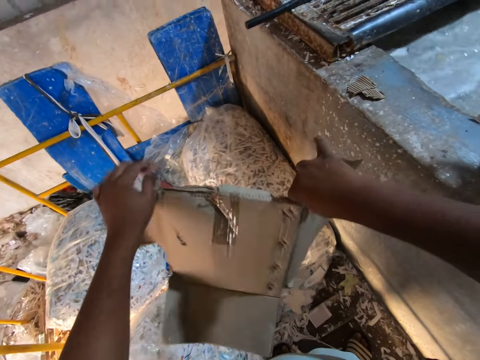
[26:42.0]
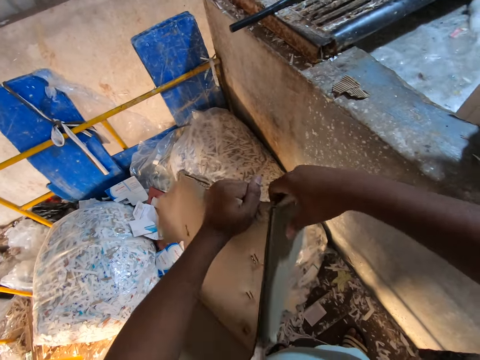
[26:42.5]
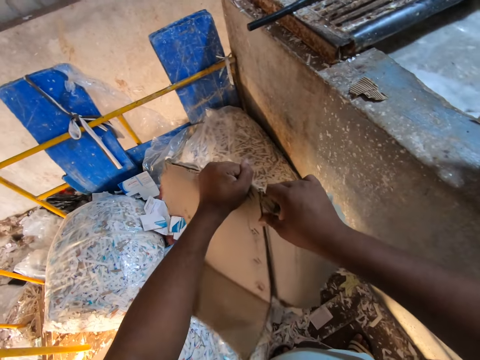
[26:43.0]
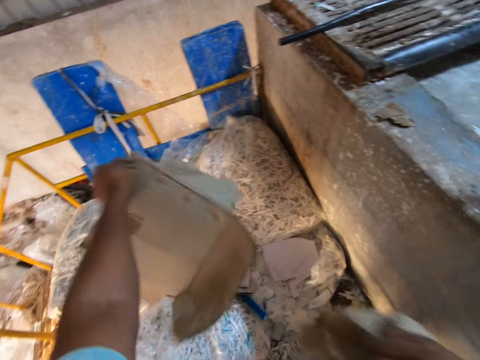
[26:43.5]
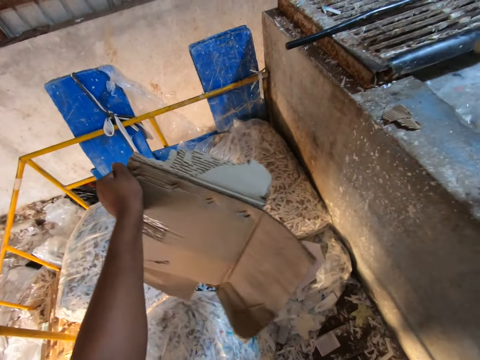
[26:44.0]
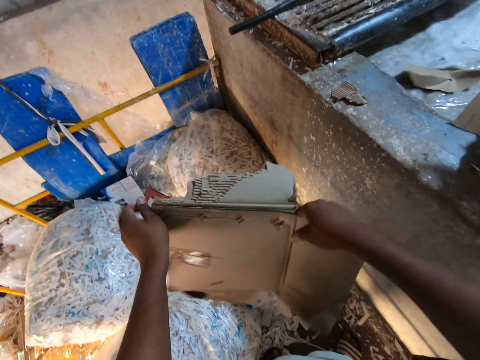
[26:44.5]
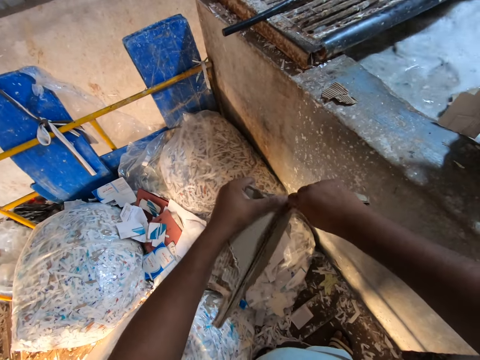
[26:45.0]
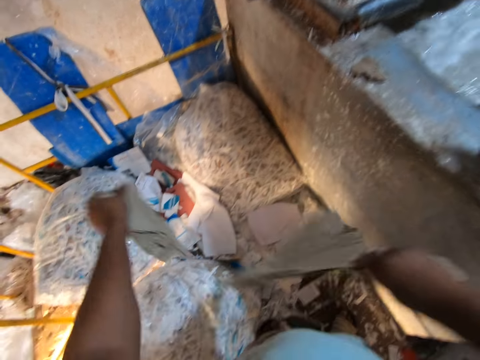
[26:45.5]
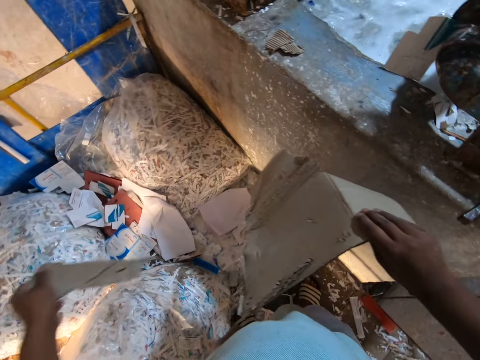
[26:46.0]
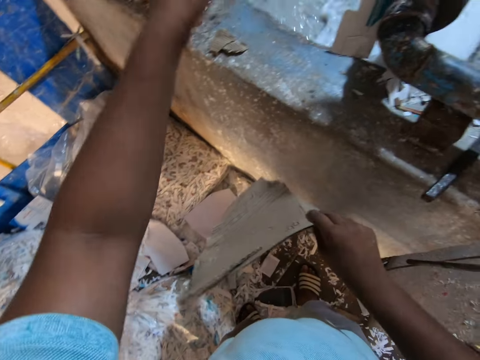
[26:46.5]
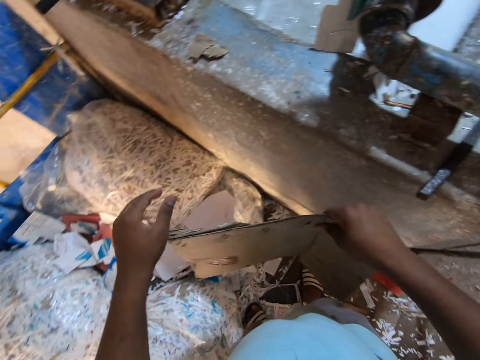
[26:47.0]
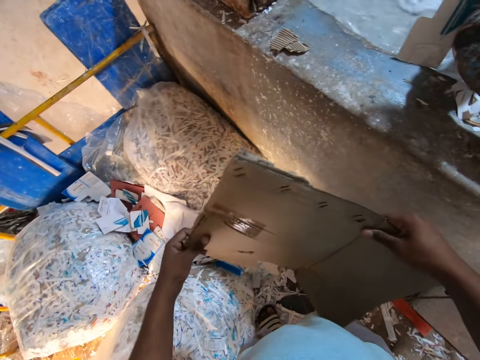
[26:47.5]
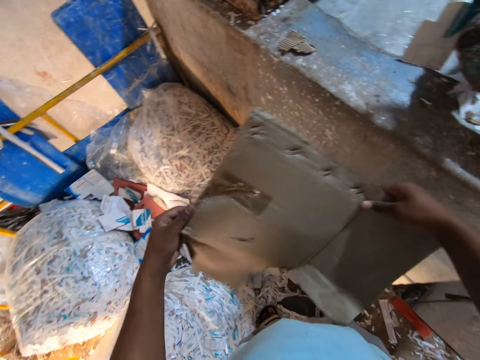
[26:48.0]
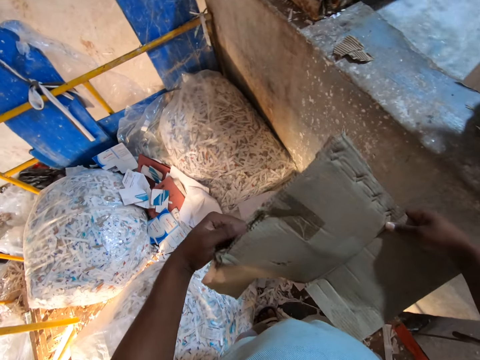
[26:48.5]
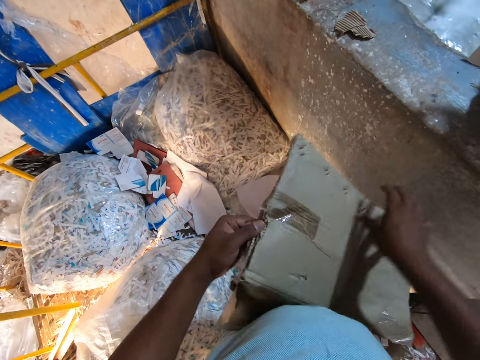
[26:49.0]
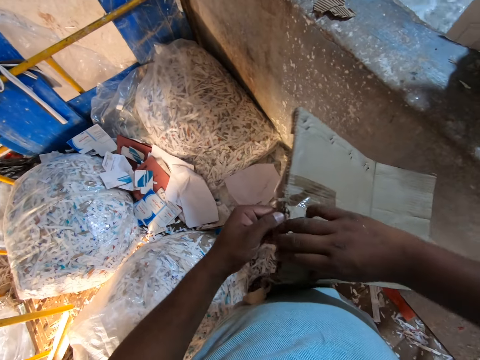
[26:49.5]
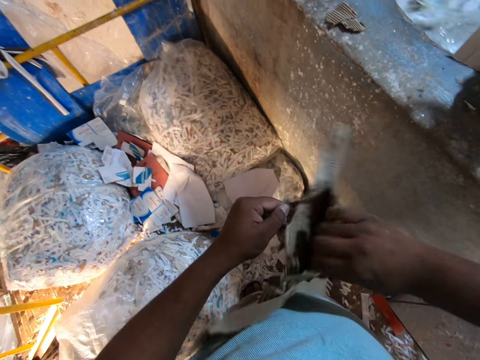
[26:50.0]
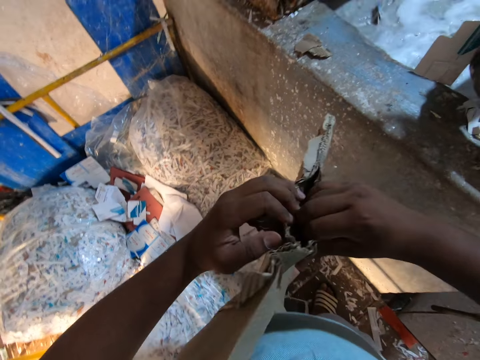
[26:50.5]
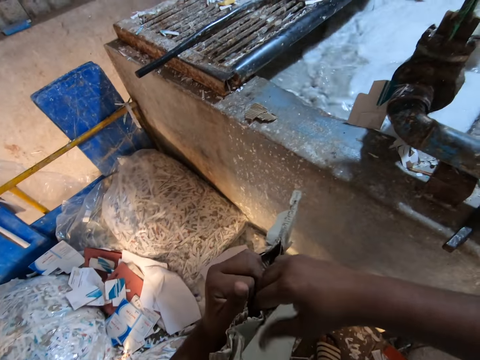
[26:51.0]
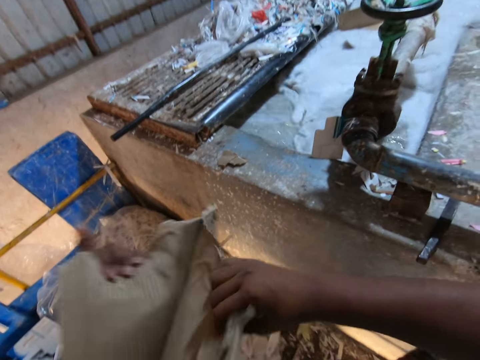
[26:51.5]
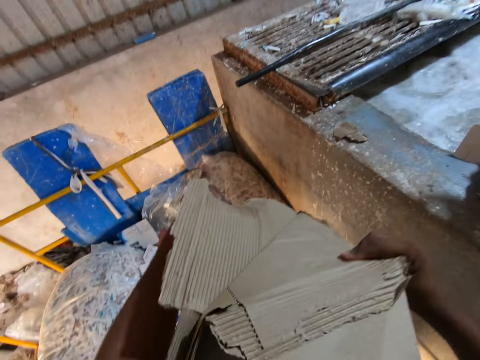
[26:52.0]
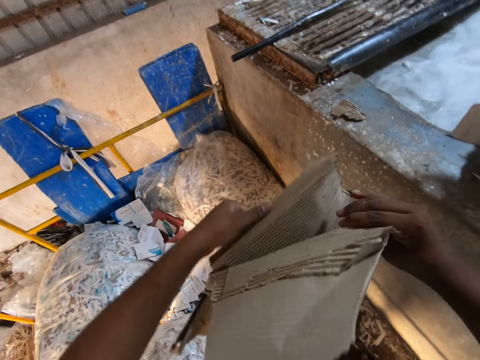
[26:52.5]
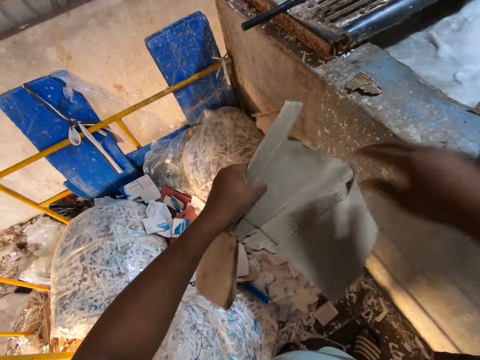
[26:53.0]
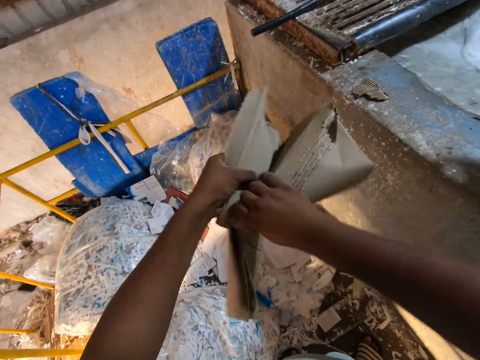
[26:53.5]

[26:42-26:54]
The camera wearer holds the carton with his right hand. He holds the carton with his left hand. He tears the carton with his right hand. He drops the carton in his right hand into the mixture in the concrete block. He holds the carton with his right hand. He holds the carton with his left hand. He tears the carton with both hands. He drops the carton in his left hand into the mixture in the concrete block. He holds the carton with his left hand. He holds the carton with his right hand. He tears the carton with both hands.

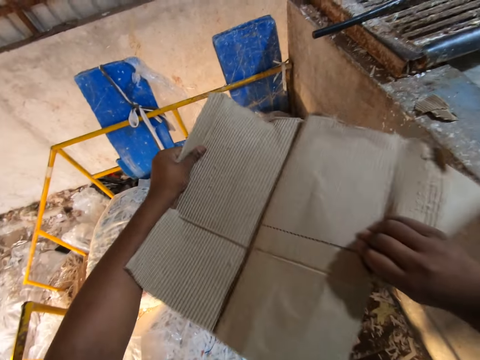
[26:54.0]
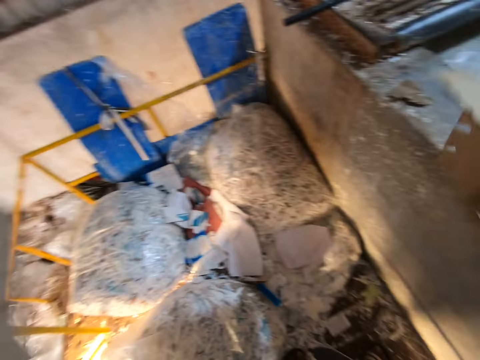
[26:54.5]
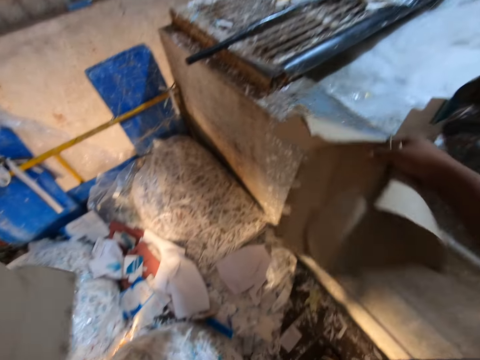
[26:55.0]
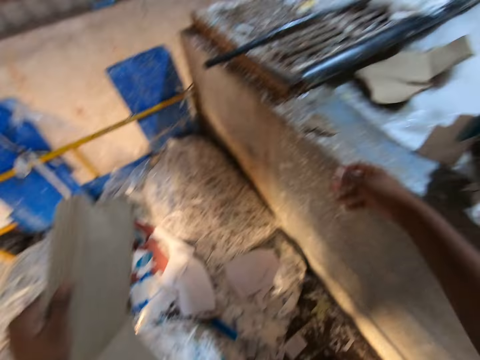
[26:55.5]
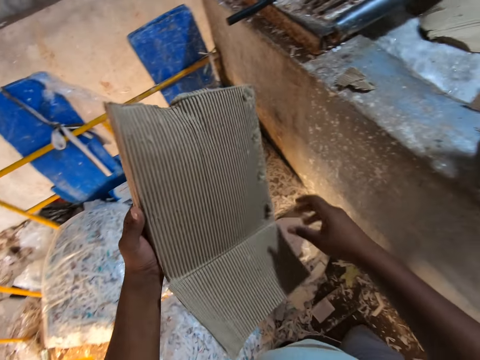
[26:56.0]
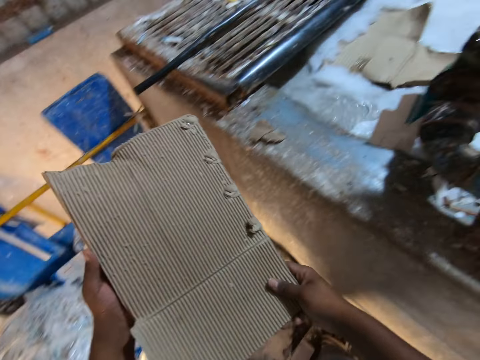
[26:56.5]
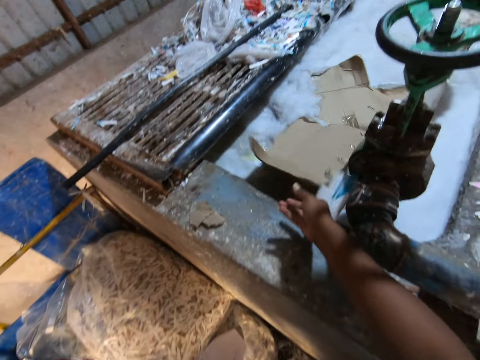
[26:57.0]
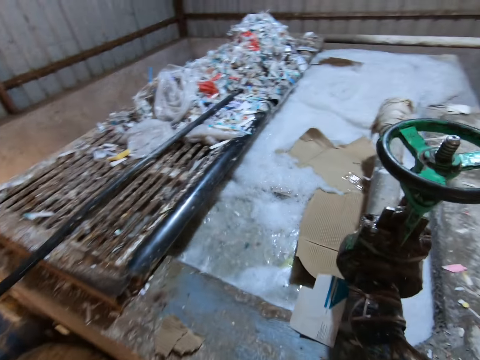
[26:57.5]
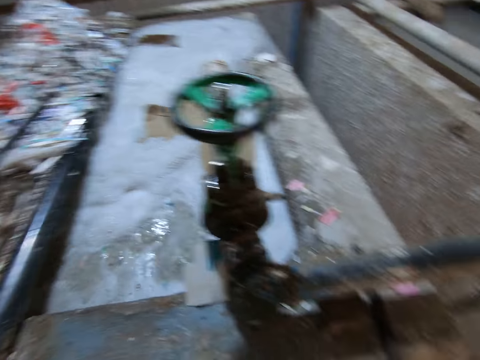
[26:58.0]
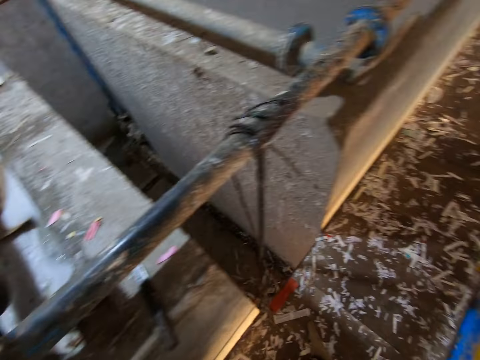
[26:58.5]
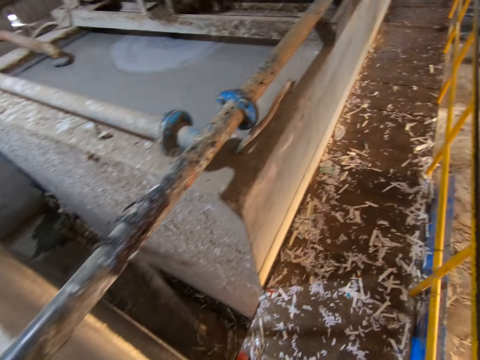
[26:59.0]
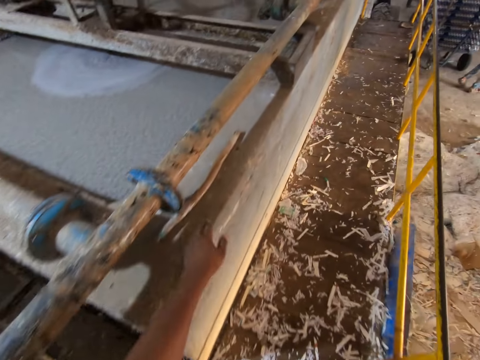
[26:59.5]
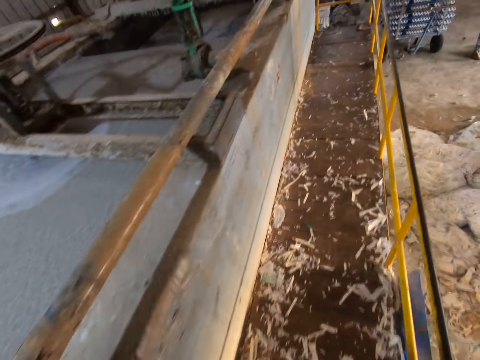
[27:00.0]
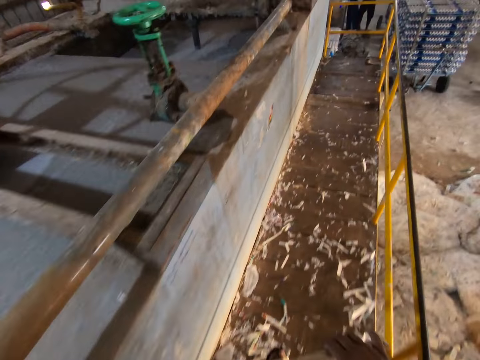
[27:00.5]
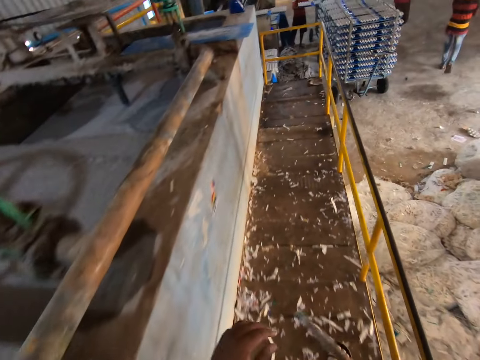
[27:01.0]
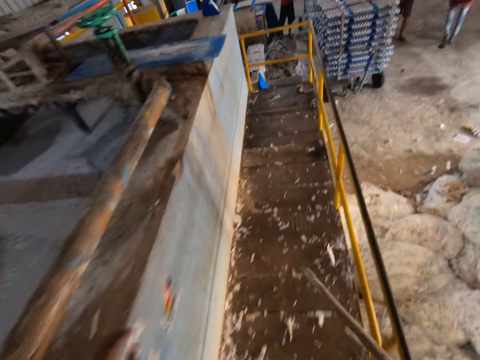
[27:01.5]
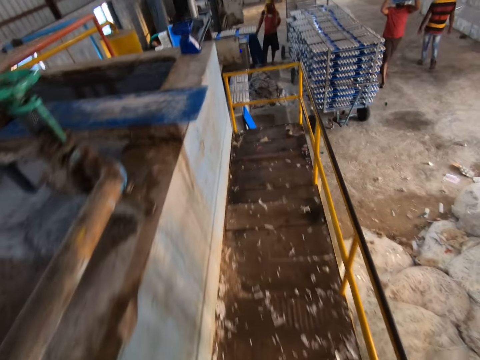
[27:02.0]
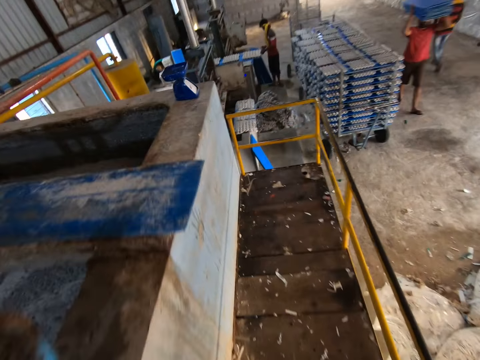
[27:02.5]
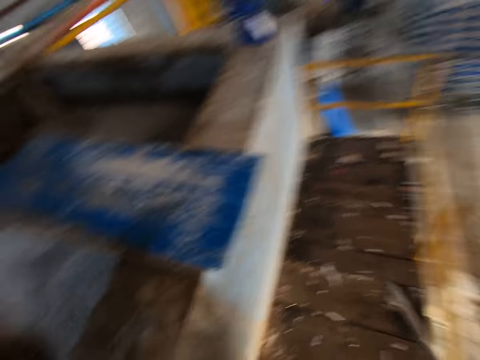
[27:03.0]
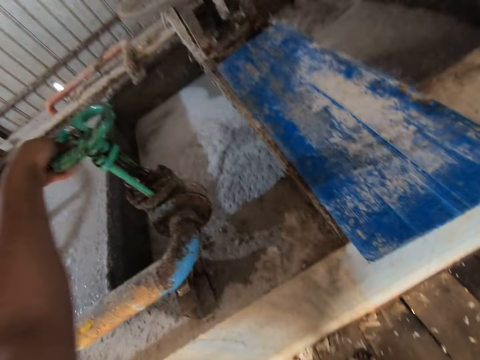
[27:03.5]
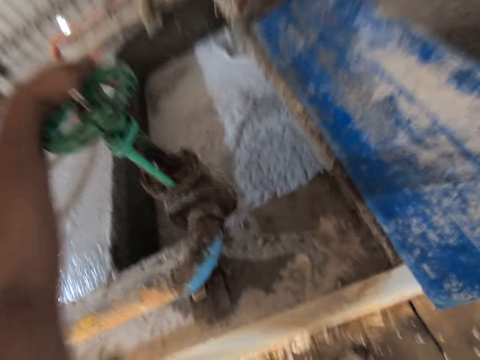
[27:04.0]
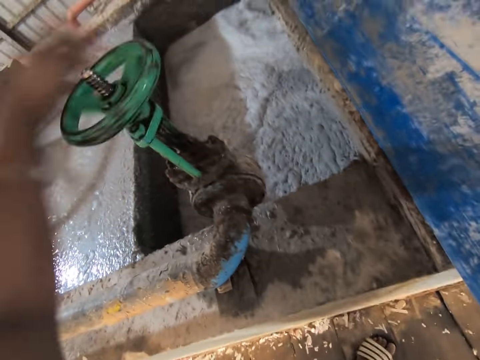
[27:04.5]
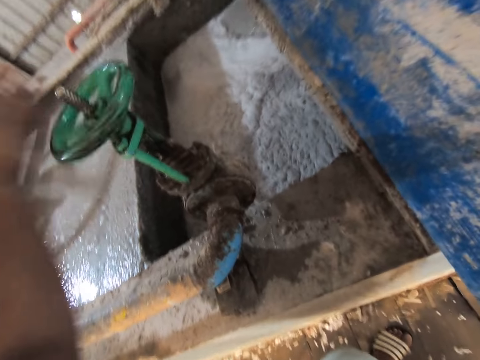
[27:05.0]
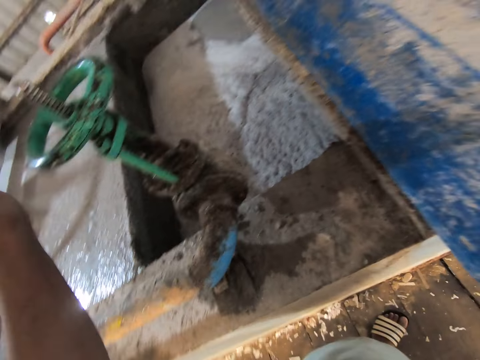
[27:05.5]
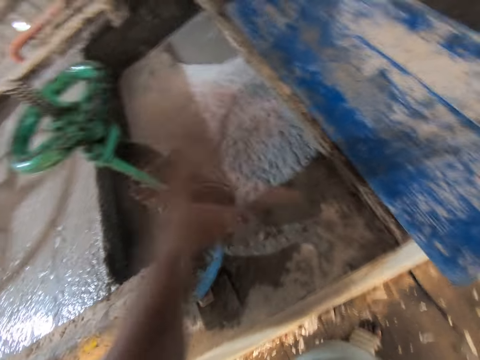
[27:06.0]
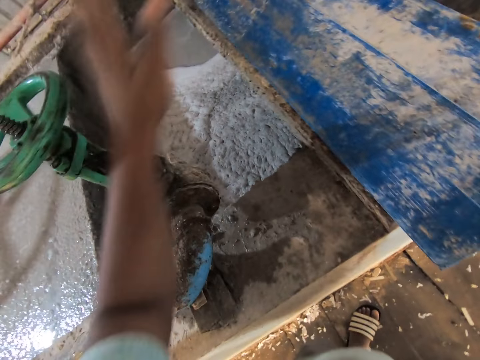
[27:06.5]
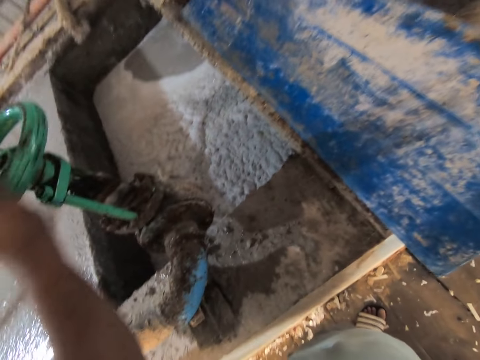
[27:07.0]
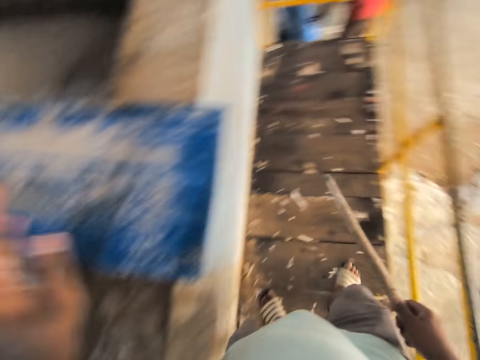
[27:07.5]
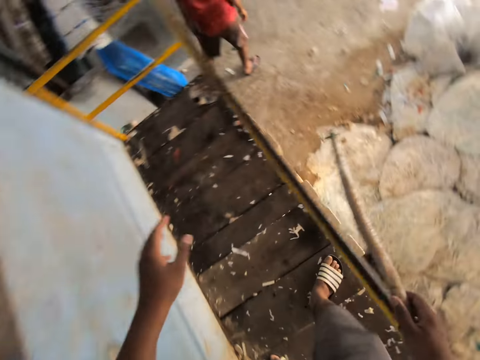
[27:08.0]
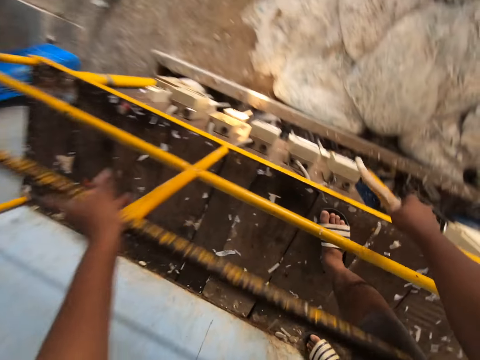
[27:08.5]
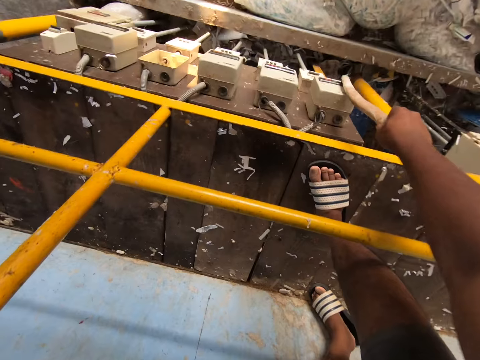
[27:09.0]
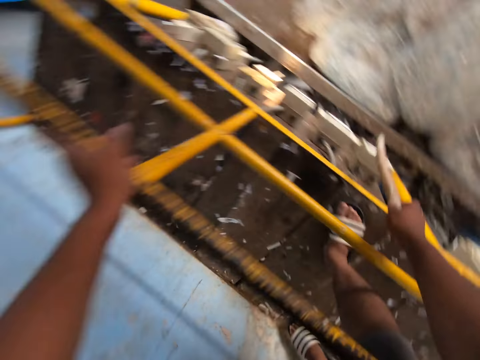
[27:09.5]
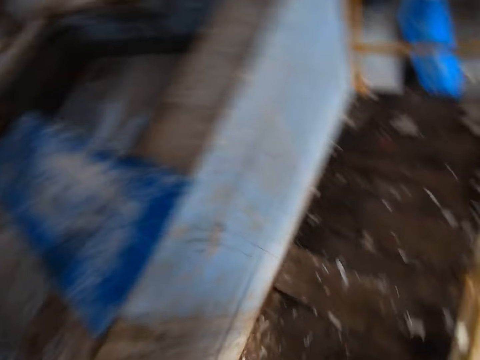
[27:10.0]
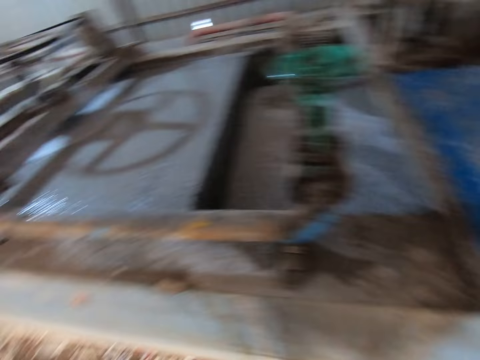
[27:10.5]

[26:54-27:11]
The camera wearer drops the carton in his left hand into the mixture in the concrete block. He holds the carton with his right hand. He looks at the piece of the box. He drops the carton in his right hand into the mixture in the concrete block. He walks on the floor towards the stick on the concrete block. He looks around. He picks the stick from the concrete block with his left hand. He passes the stick from his left hand to his right hand. He walks on the floor towards a switch with the stick in his right hand. He turns the switch with his left hand. He looks around. He removes his left hand from the switch. He looks around again. He places his left hand on a rail. He touches a meter with the stick in his right hand. He removes the stick in his right hand from the meter. He walks on the floor and looks around.
